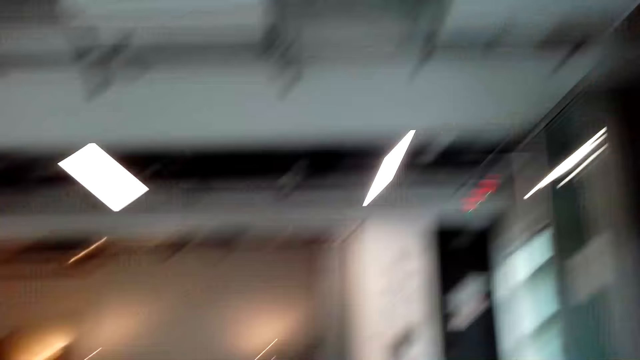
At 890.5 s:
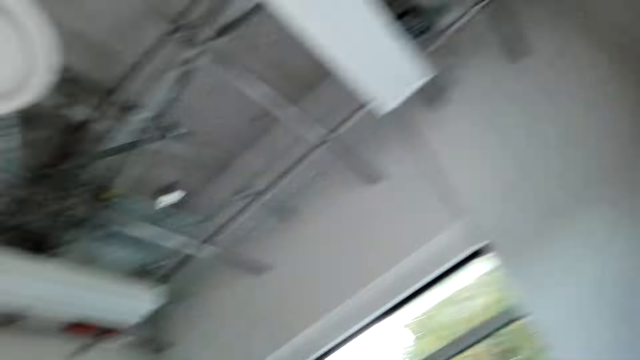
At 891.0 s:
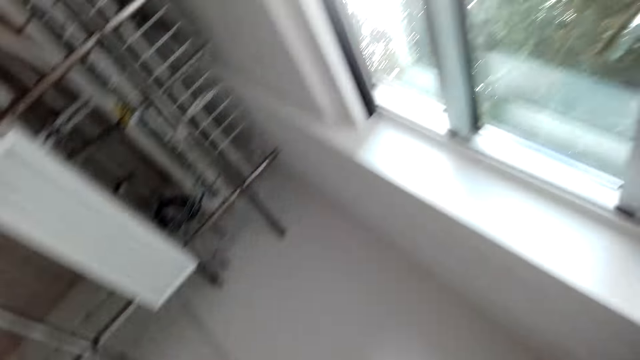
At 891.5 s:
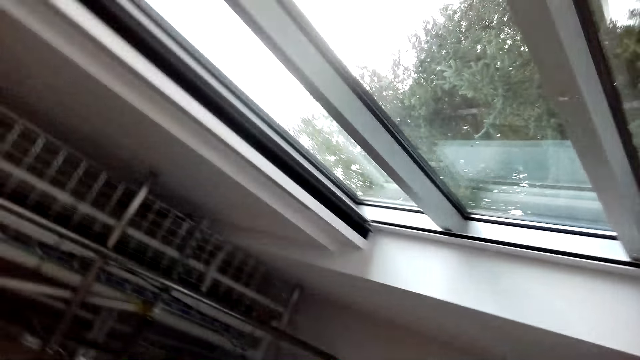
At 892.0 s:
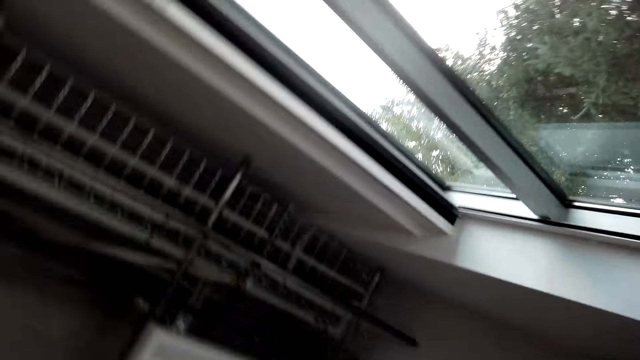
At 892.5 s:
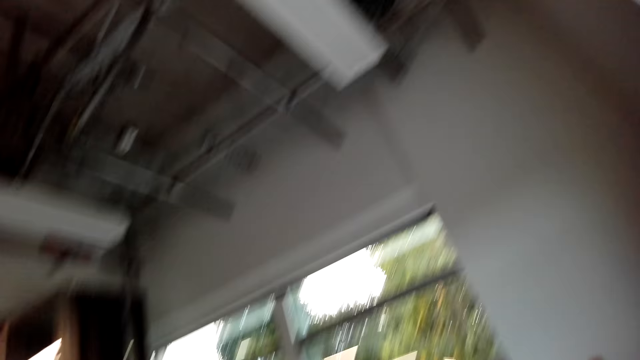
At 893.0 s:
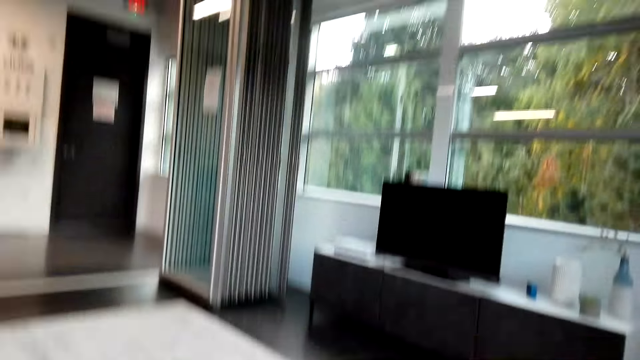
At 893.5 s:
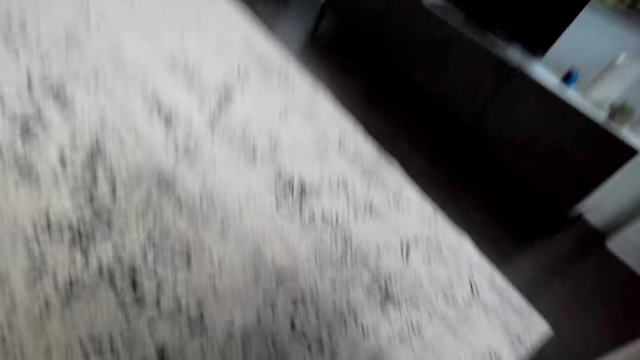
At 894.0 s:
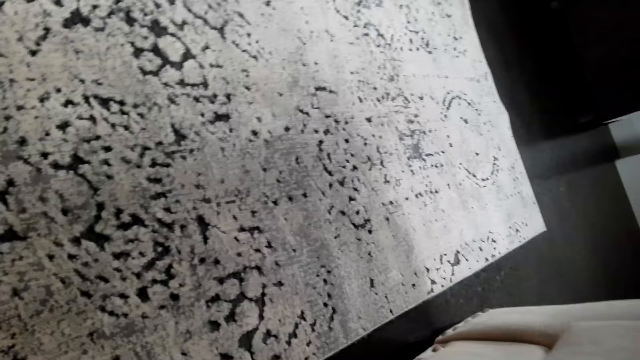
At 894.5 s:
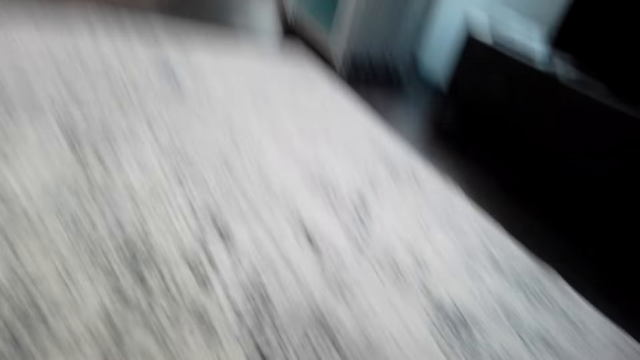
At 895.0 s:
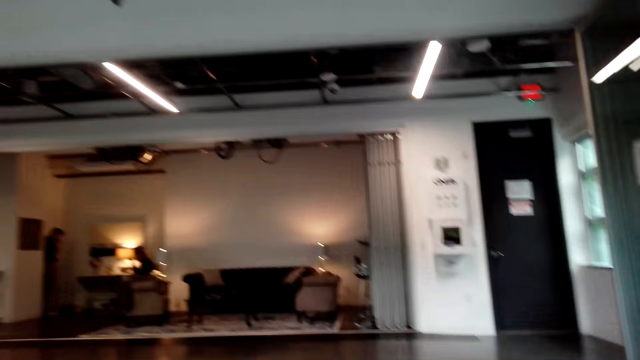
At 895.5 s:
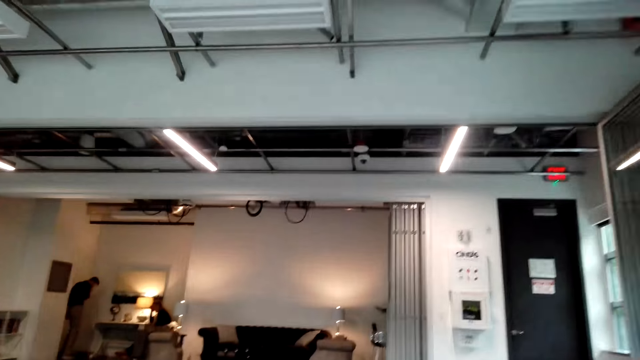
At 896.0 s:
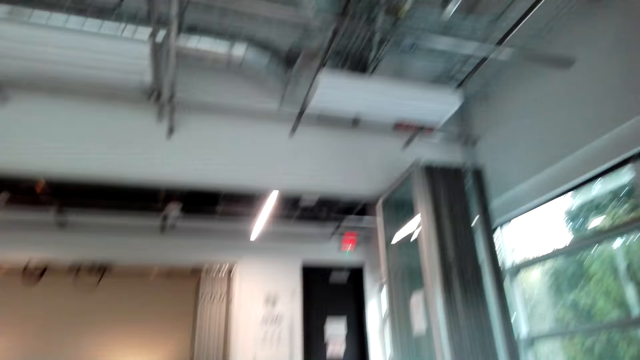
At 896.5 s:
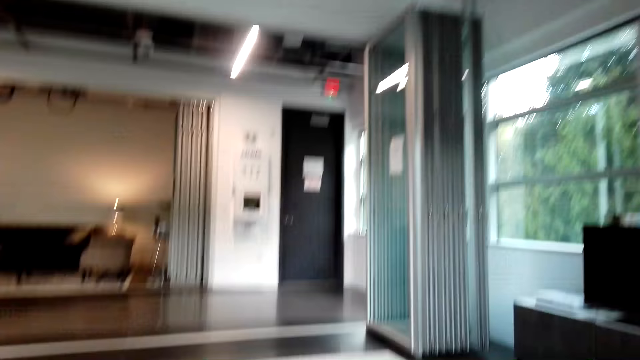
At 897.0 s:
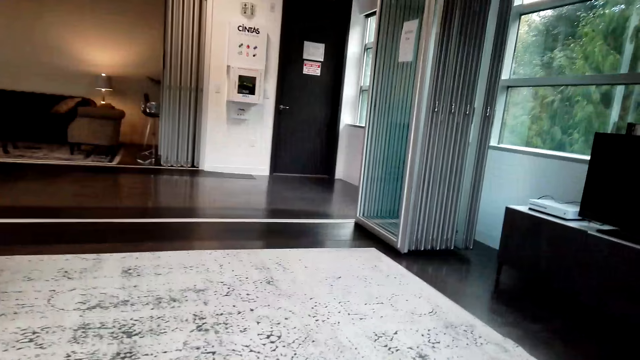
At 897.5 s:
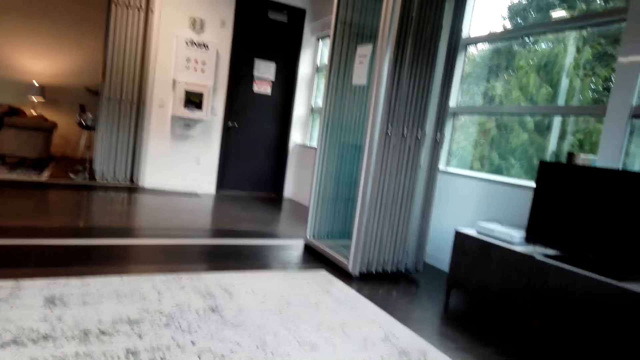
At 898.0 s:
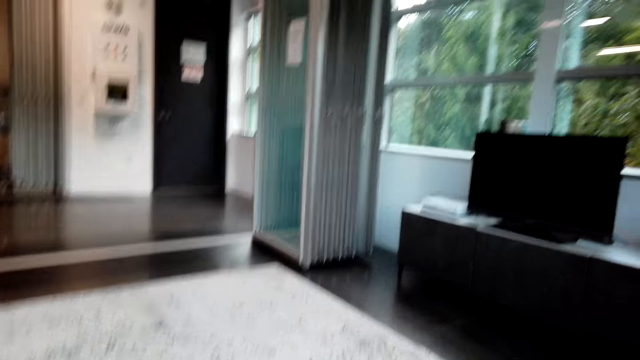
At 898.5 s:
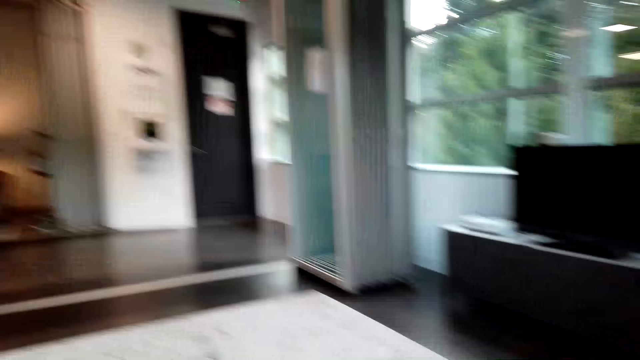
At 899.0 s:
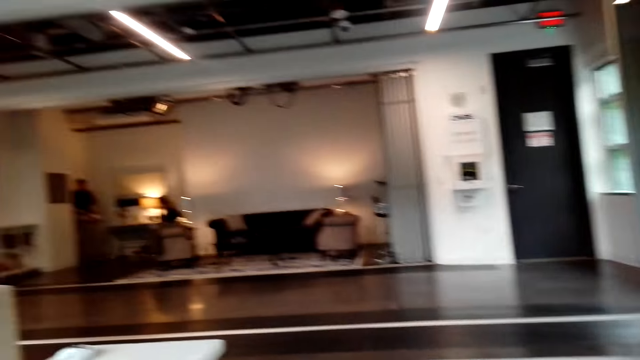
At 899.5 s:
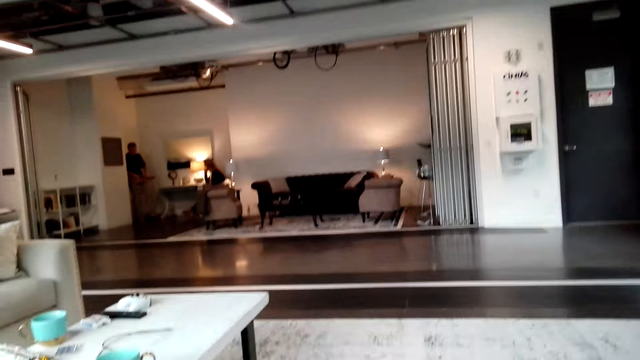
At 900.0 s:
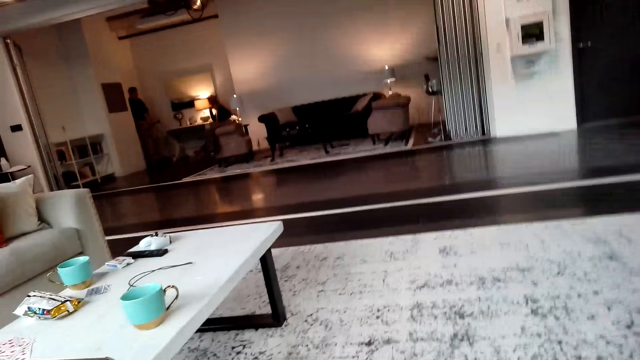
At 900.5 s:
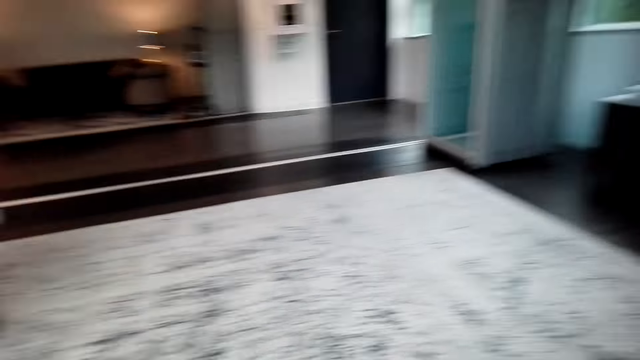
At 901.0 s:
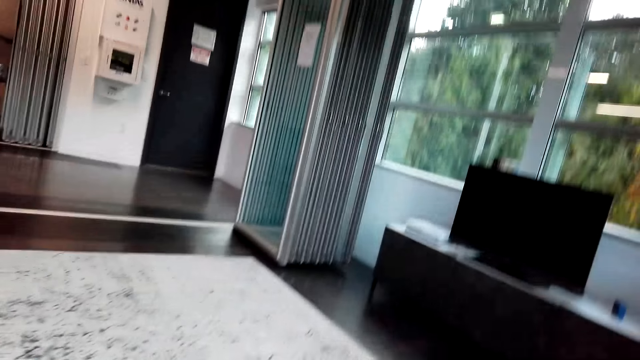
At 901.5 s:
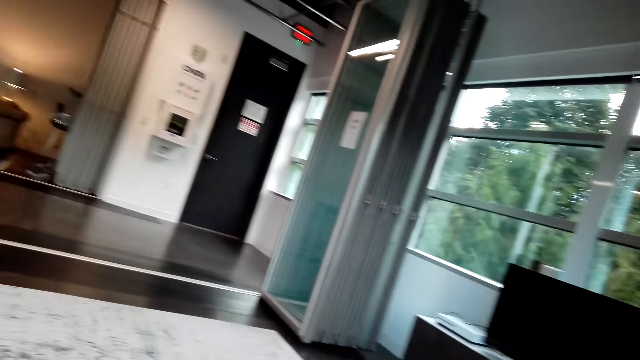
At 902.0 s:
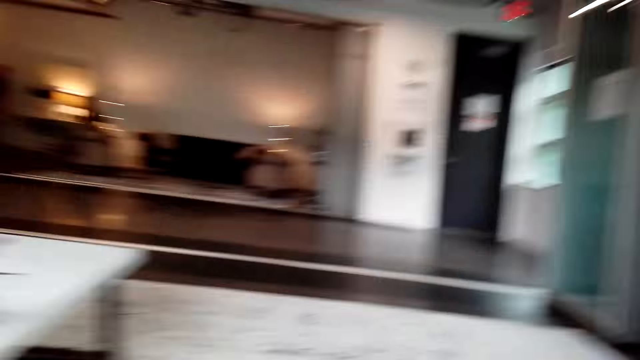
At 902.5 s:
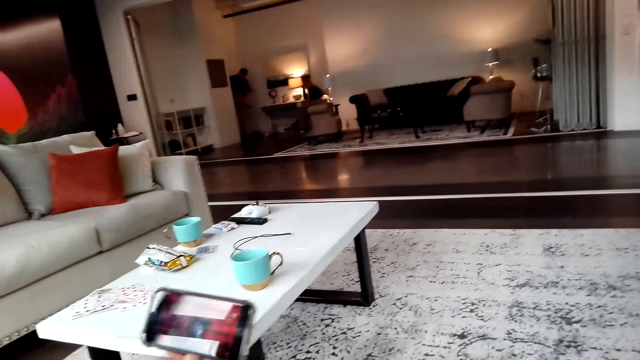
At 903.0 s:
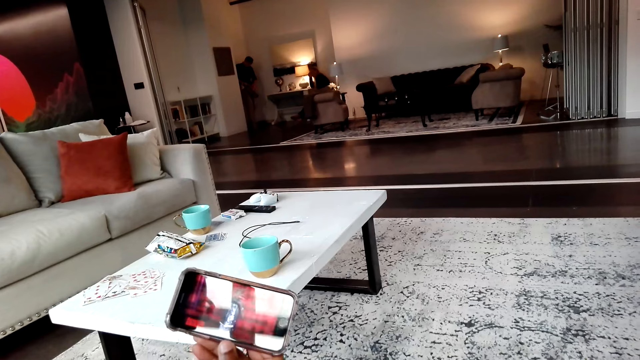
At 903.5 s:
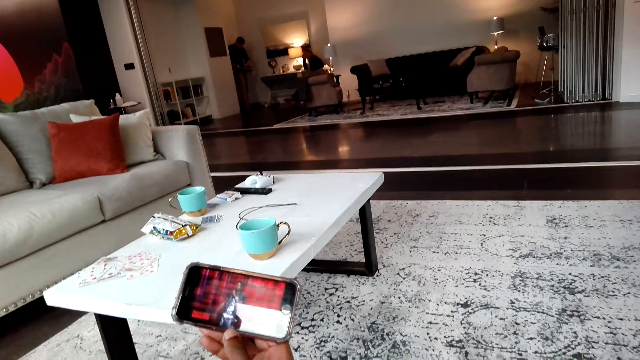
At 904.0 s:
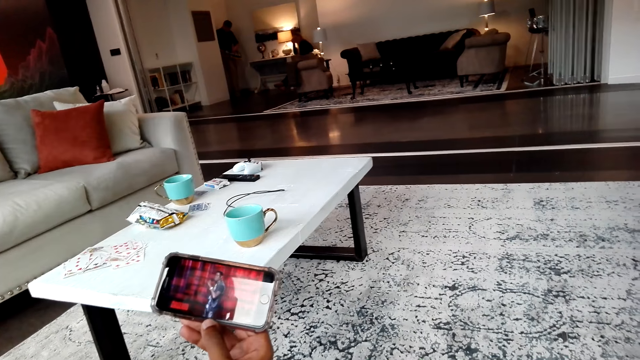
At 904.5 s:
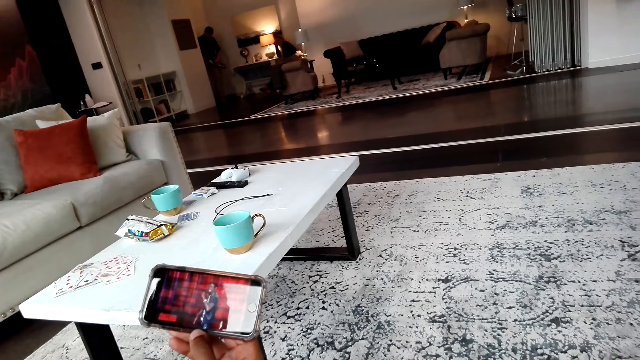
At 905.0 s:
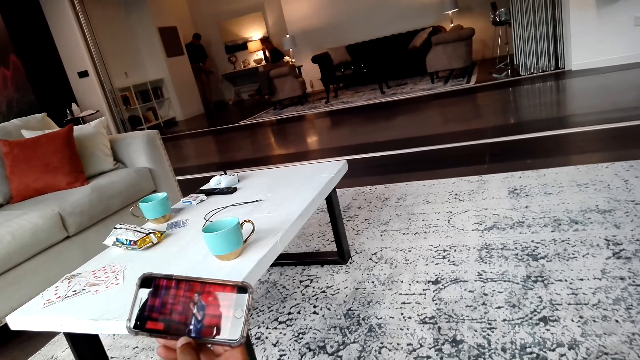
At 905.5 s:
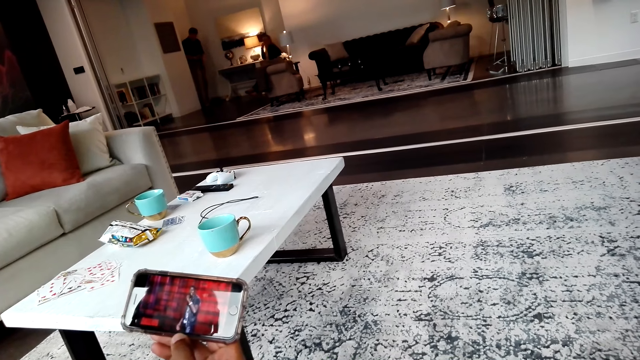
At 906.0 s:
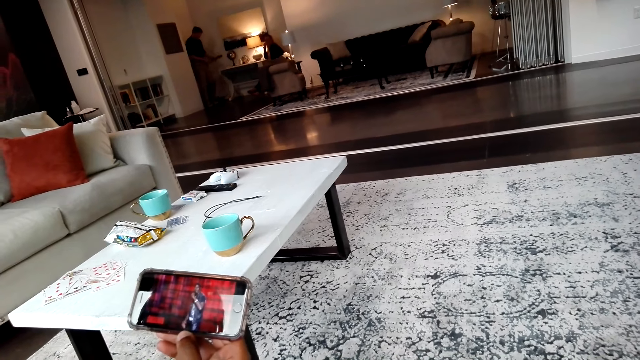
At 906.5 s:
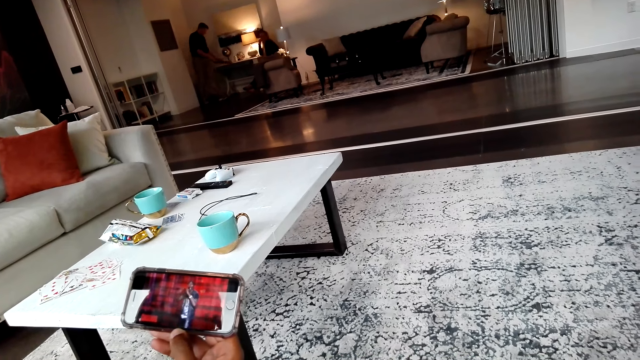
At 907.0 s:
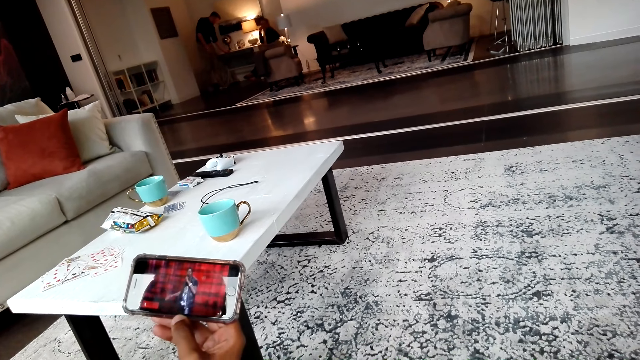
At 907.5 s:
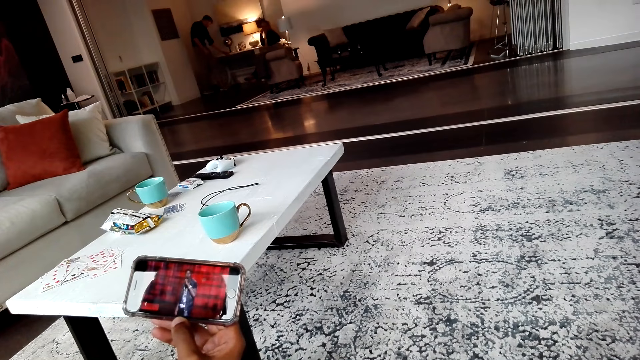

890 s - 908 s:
The camera wearer looks around the room. A man watches using his phone with the camera wearer. The camera wearer watches a movie in the phone.

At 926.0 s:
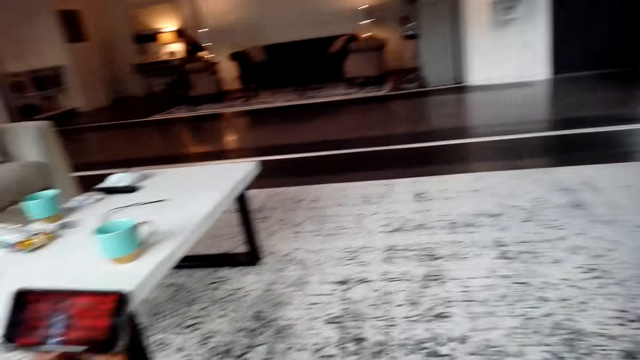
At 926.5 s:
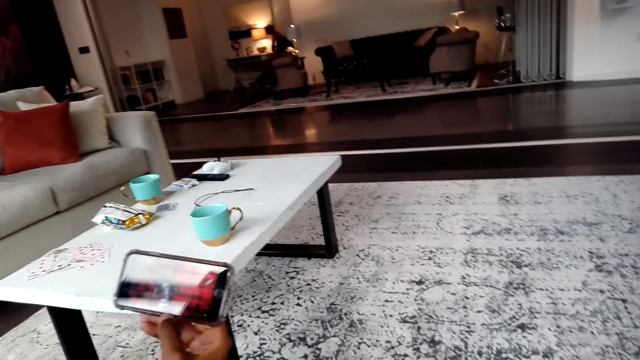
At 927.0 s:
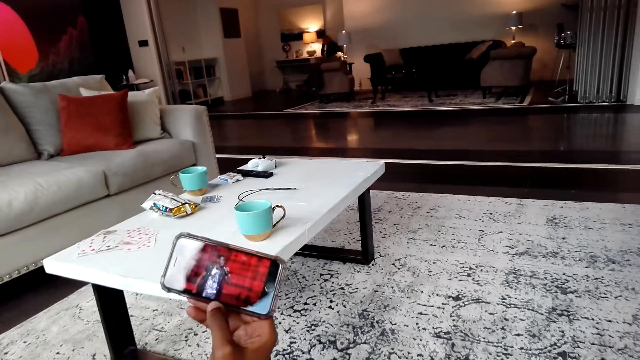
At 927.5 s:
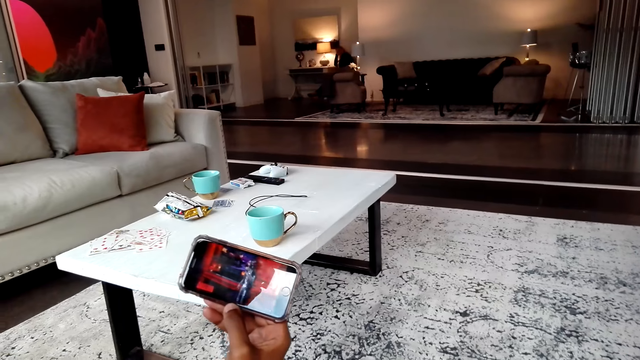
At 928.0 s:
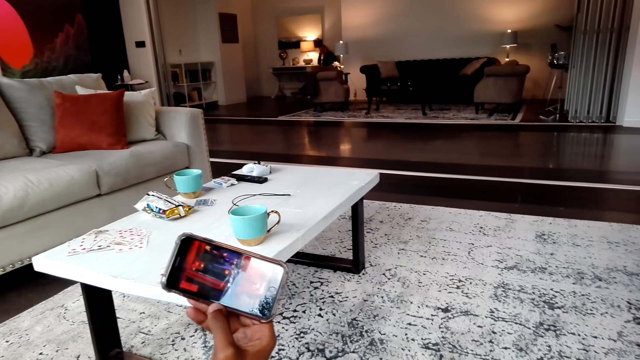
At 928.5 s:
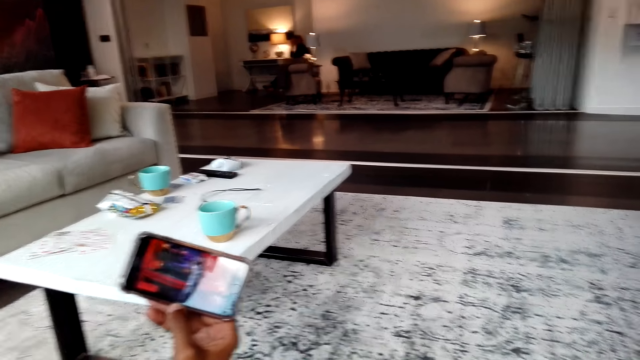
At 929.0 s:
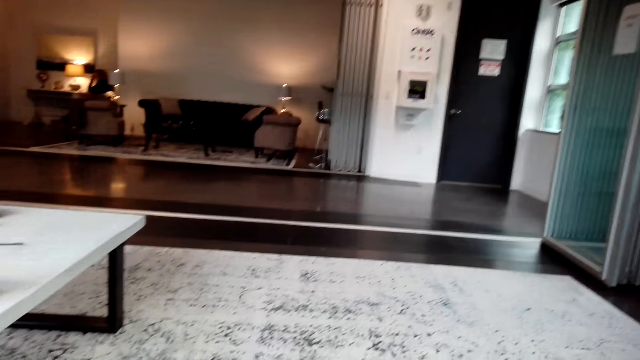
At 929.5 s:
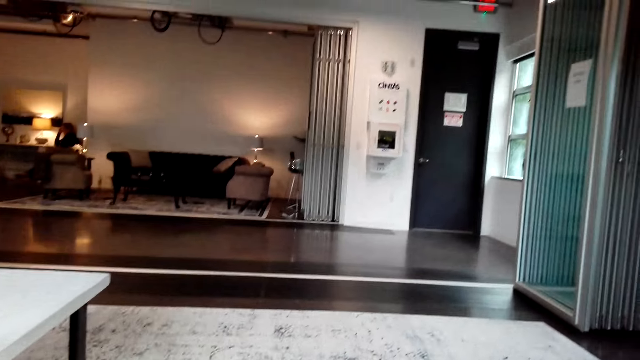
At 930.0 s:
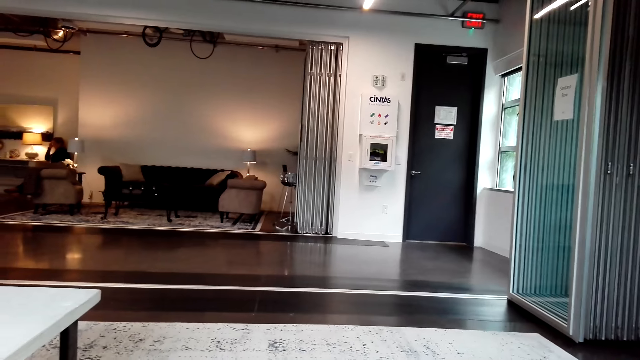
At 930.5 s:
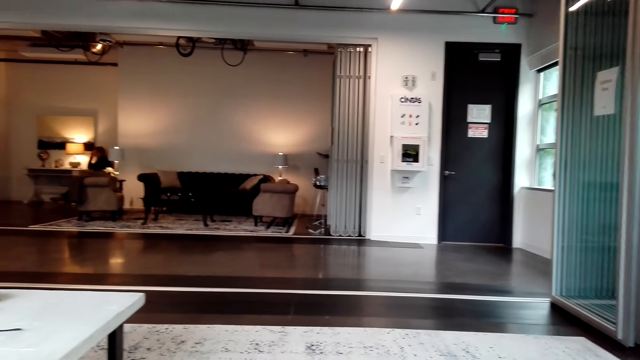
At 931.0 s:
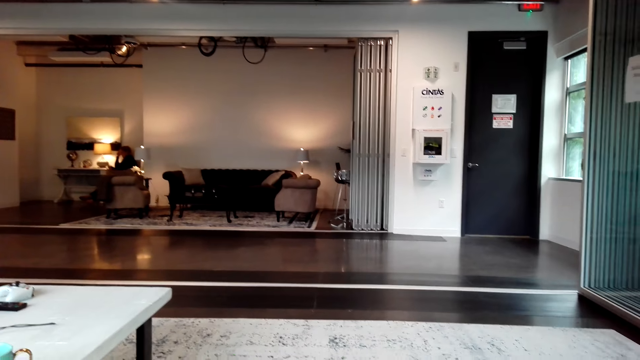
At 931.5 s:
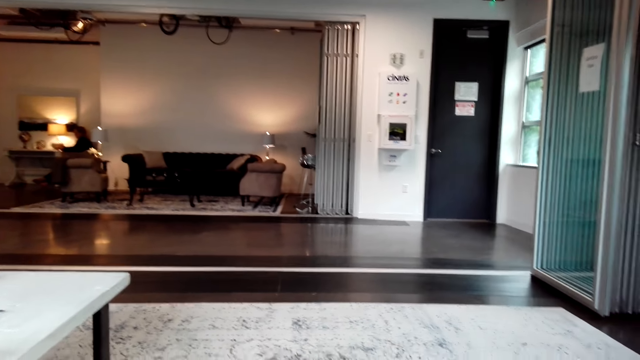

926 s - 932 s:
A man watches using his phone with the camera wearer. The camera wearer watches a movie in the phone. They look around.
